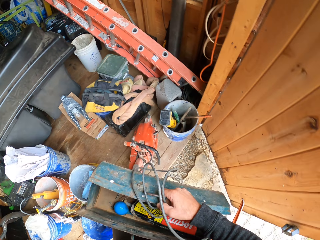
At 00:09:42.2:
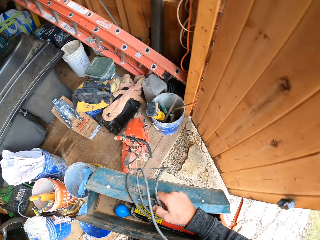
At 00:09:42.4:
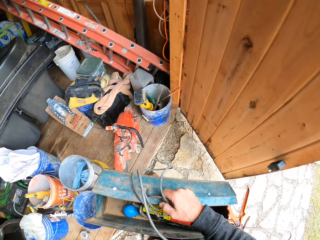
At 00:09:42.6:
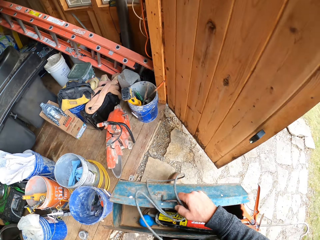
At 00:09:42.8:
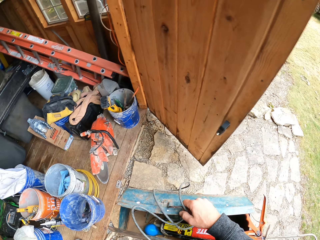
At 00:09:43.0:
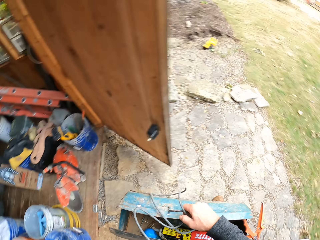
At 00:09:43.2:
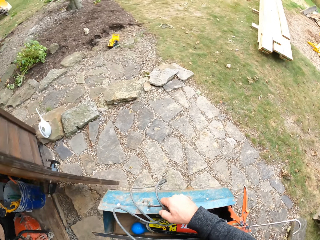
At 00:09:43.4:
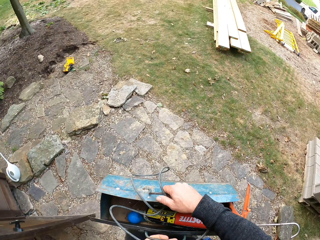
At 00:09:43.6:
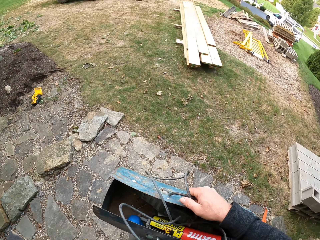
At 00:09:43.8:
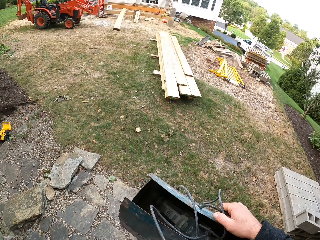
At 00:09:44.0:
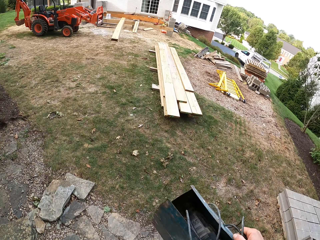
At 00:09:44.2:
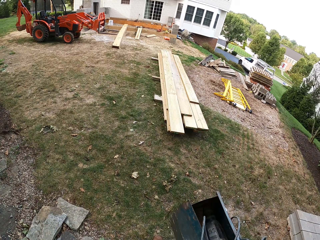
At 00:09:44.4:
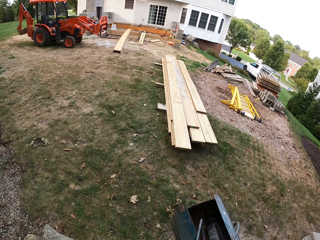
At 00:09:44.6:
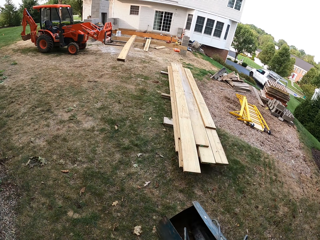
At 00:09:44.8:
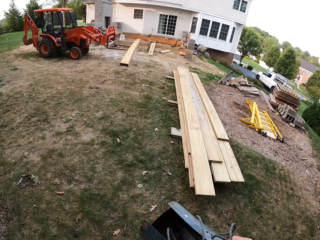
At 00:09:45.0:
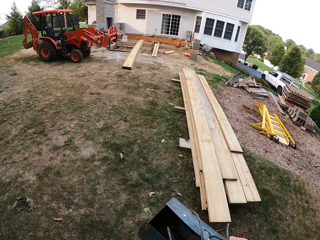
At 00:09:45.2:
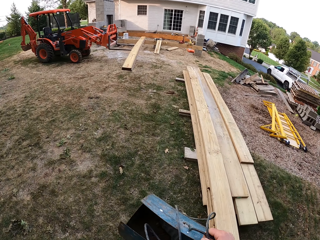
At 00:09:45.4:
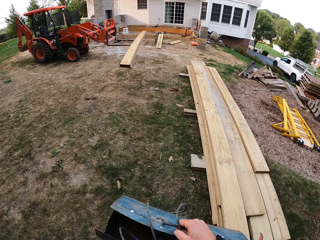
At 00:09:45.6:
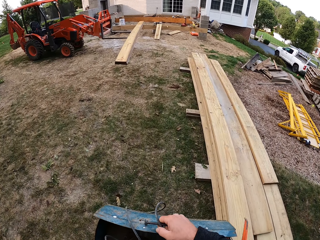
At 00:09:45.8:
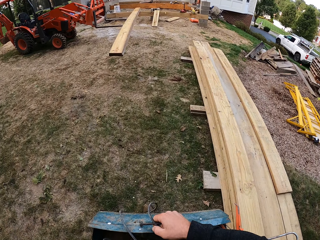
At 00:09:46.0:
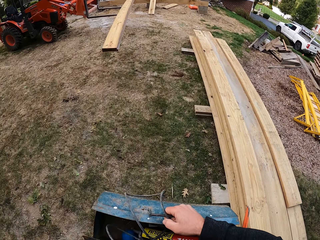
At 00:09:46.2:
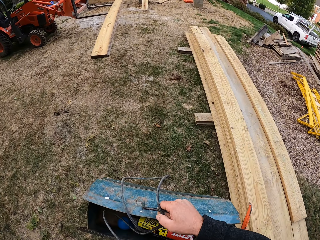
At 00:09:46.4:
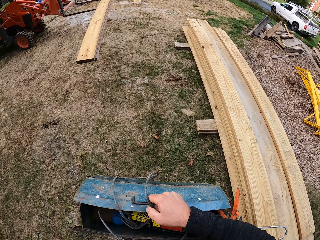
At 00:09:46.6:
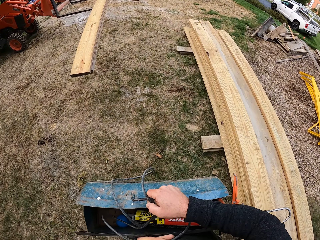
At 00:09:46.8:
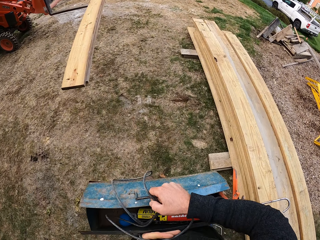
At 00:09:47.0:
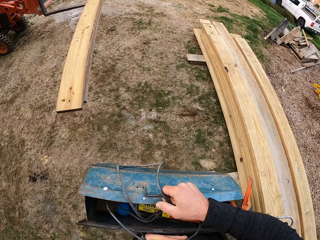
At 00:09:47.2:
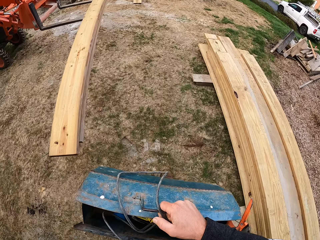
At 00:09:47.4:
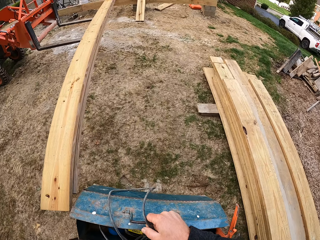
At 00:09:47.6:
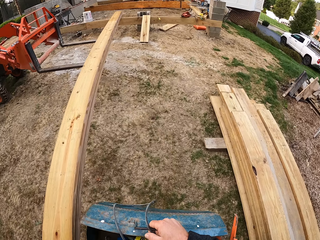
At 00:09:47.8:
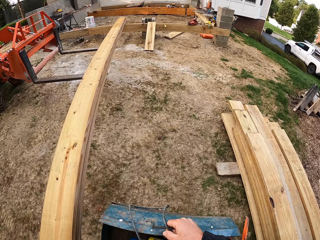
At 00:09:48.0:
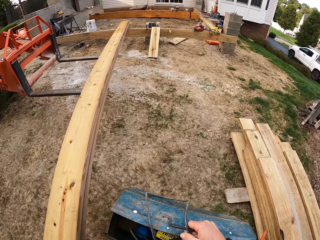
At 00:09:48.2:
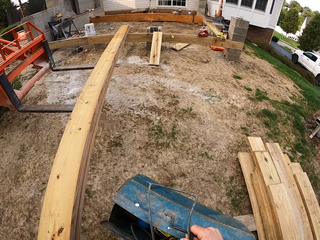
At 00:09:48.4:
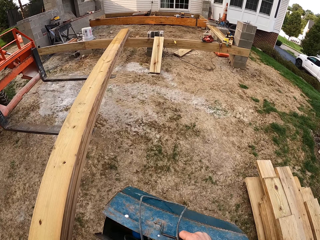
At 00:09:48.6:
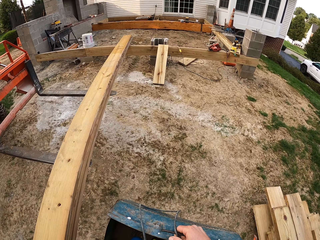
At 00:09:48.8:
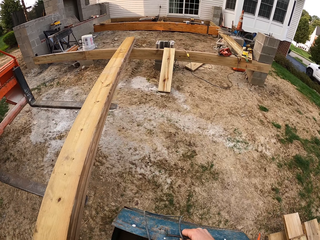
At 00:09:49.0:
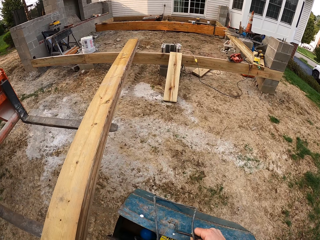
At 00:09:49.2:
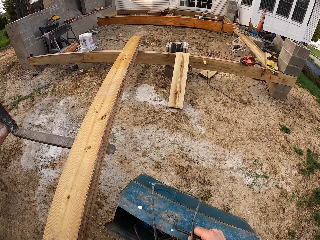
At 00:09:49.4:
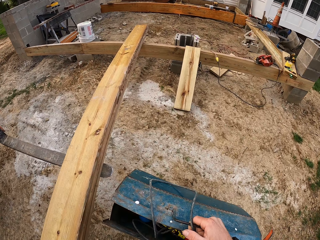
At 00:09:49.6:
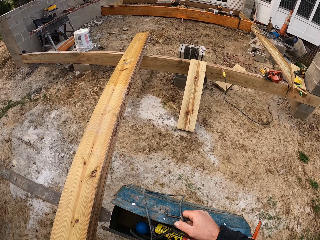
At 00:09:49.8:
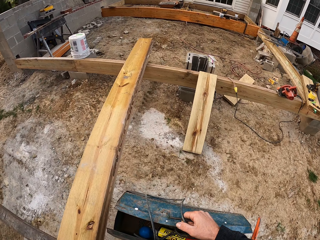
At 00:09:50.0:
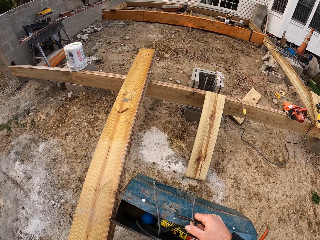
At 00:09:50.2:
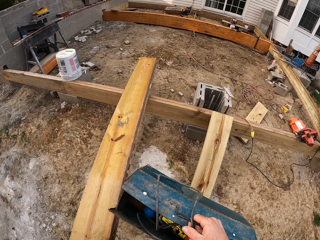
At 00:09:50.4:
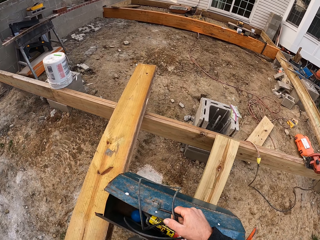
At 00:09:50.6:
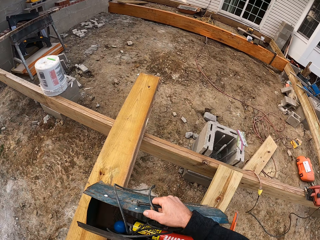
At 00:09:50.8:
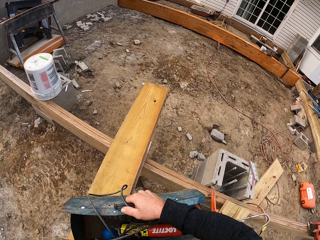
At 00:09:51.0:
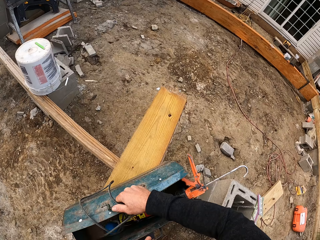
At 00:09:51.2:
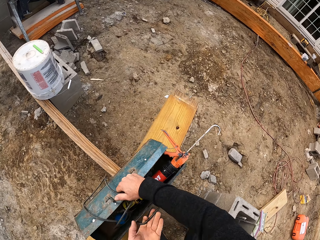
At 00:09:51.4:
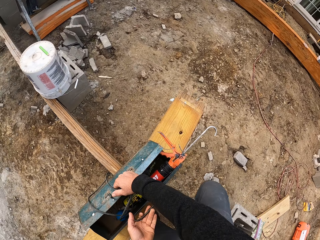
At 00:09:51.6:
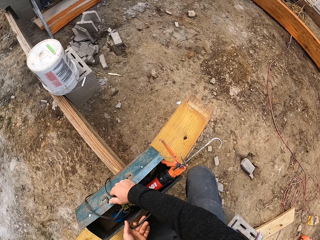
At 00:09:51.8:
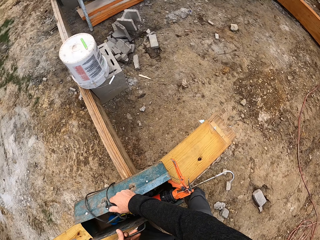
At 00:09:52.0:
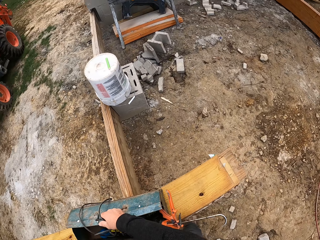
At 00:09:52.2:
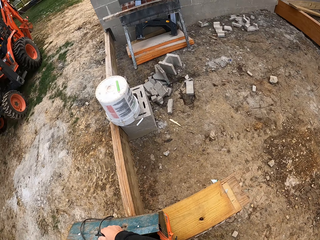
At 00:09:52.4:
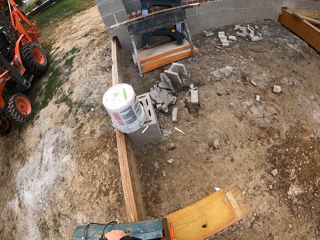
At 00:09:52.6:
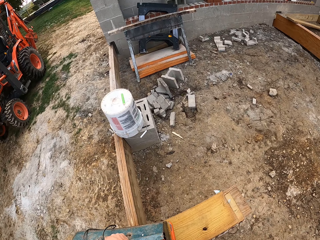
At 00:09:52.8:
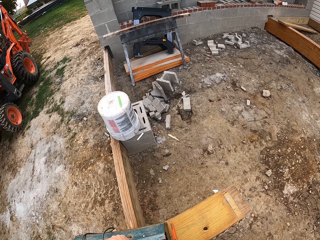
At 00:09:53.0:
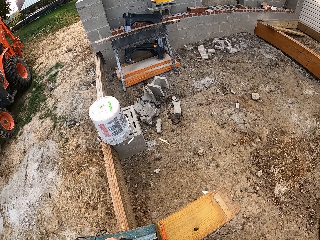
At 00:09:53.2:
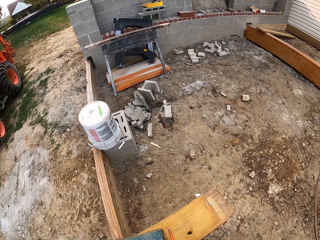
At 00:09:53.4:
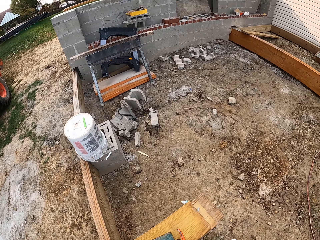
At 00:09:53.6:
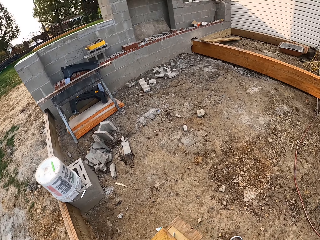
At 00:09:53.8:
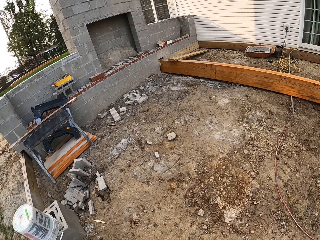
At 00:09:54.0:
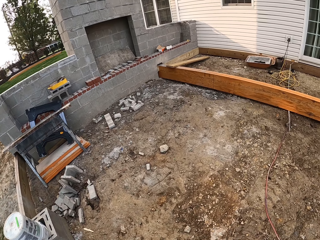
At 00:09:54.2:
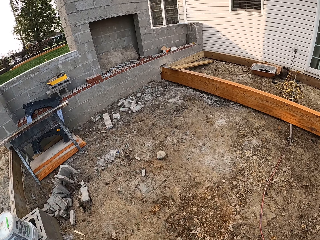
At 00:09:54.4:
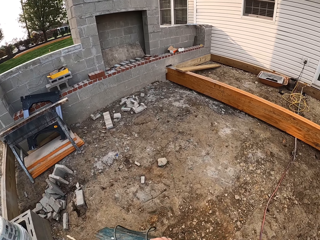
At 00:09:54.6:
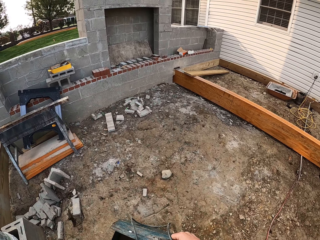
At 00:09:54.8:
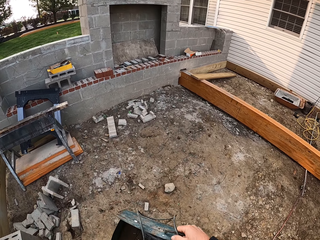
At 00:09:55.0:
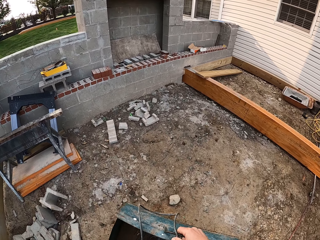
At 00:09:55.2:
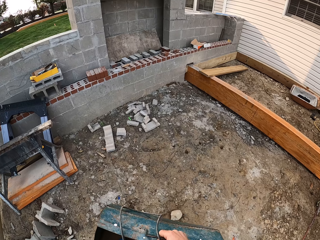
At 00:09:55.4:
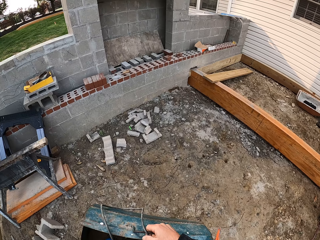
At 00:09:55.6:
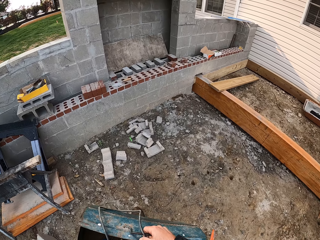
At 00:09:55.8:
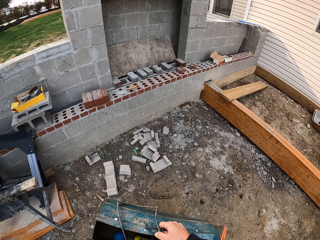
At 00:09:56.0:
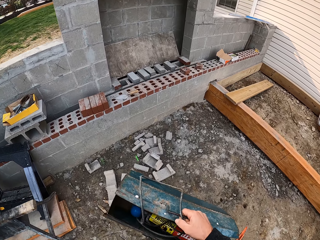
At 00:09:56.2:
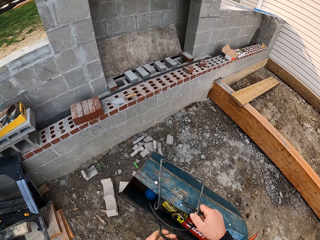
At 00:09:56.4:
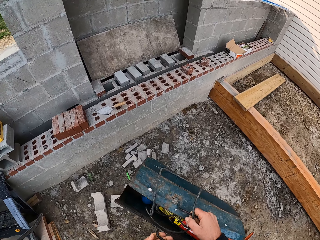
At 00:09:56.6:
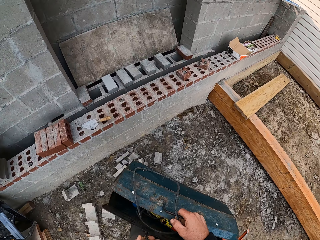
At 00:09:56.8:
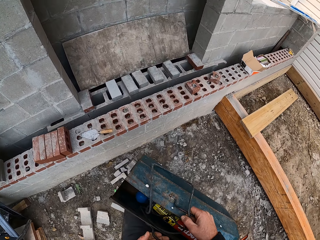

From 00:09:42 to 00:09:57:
The camera wearer moves back to the working station. They place the toolbox on a wood. They lift the toolbox and move around the working station.

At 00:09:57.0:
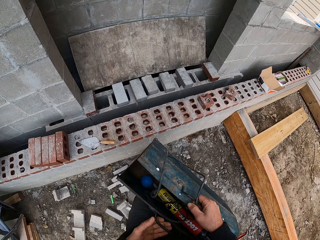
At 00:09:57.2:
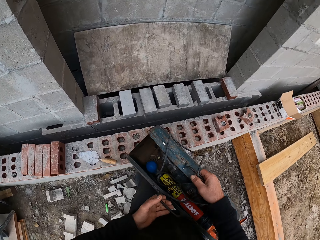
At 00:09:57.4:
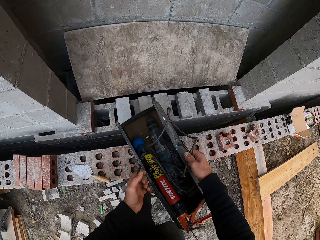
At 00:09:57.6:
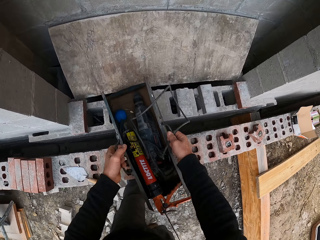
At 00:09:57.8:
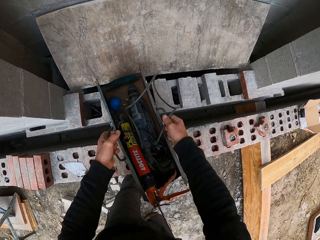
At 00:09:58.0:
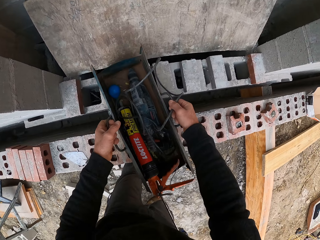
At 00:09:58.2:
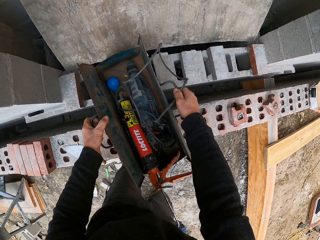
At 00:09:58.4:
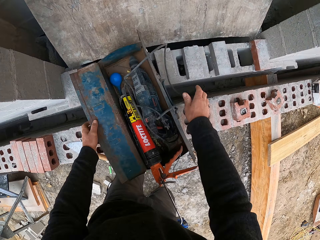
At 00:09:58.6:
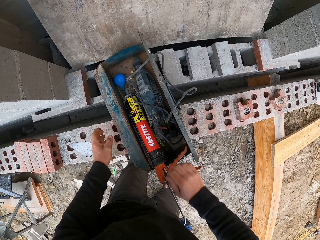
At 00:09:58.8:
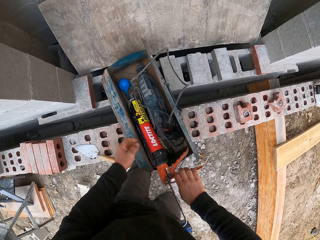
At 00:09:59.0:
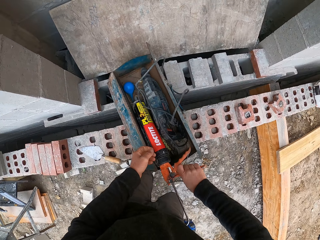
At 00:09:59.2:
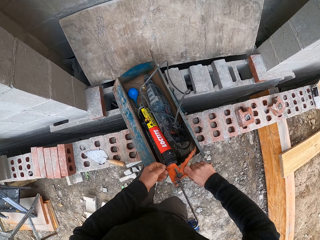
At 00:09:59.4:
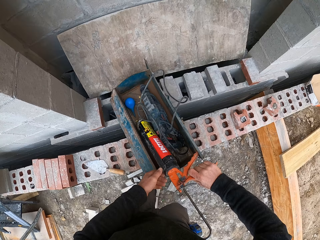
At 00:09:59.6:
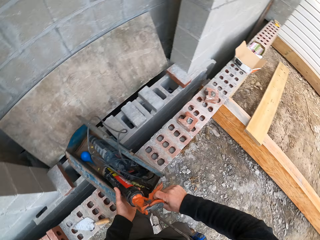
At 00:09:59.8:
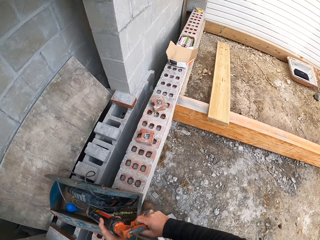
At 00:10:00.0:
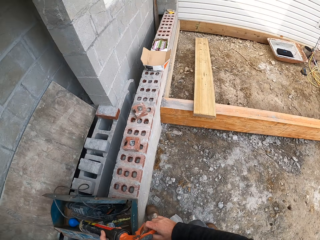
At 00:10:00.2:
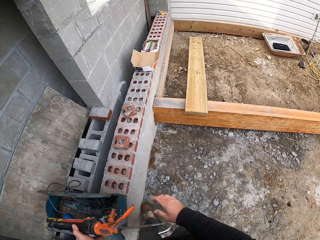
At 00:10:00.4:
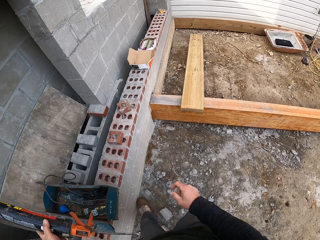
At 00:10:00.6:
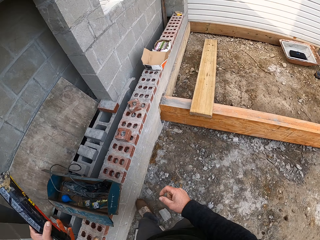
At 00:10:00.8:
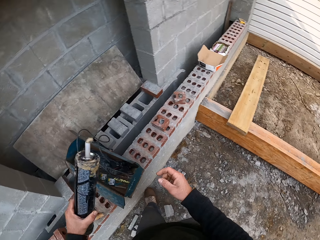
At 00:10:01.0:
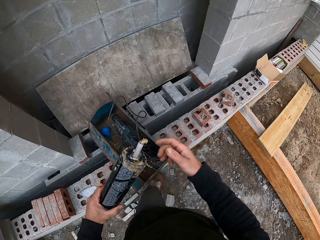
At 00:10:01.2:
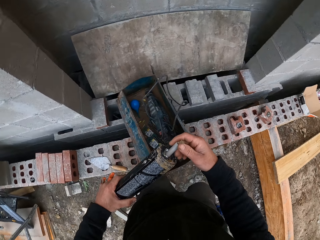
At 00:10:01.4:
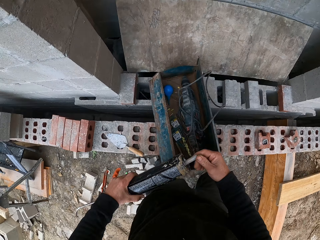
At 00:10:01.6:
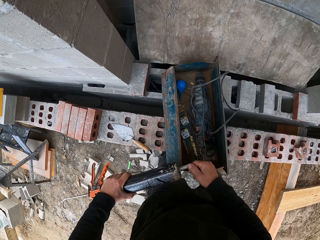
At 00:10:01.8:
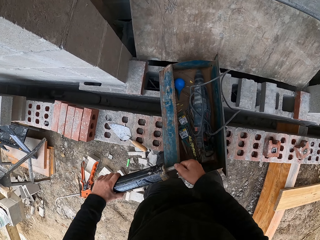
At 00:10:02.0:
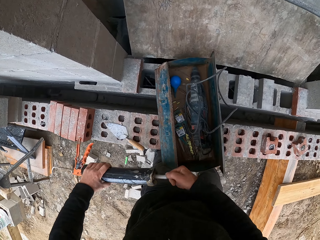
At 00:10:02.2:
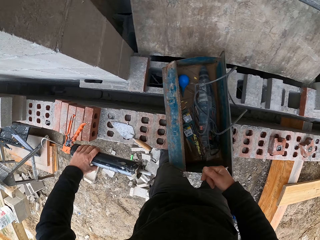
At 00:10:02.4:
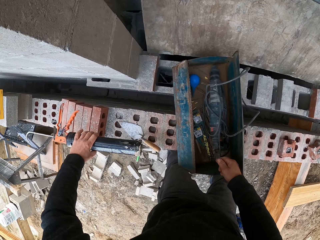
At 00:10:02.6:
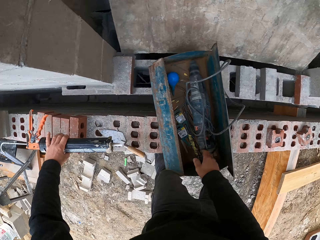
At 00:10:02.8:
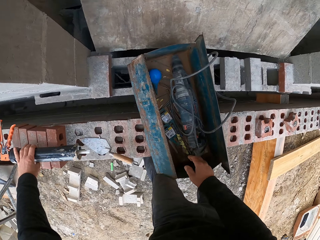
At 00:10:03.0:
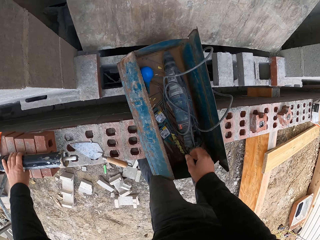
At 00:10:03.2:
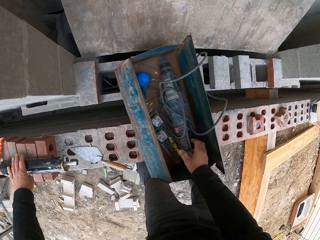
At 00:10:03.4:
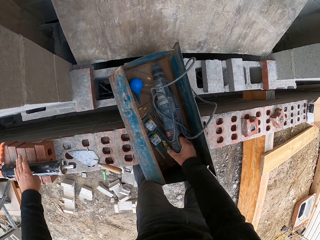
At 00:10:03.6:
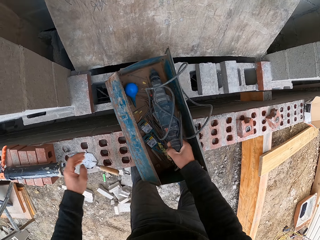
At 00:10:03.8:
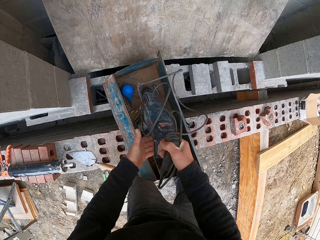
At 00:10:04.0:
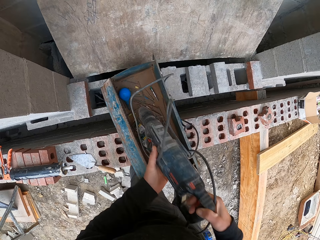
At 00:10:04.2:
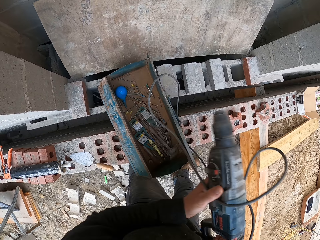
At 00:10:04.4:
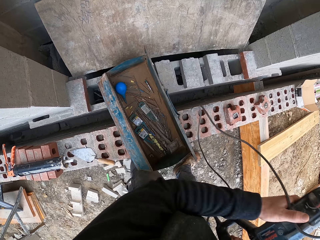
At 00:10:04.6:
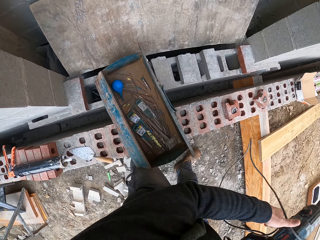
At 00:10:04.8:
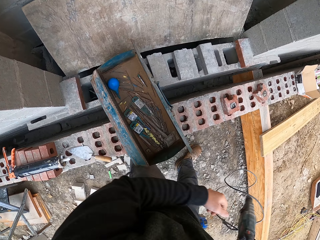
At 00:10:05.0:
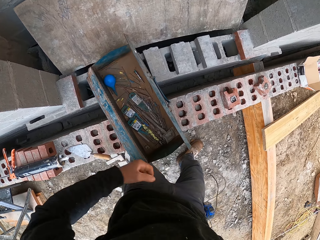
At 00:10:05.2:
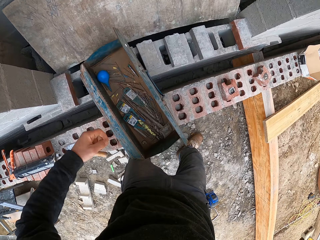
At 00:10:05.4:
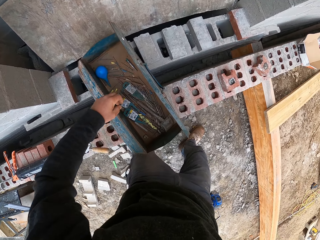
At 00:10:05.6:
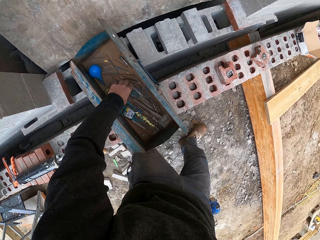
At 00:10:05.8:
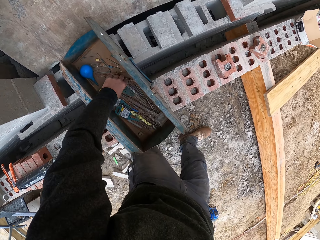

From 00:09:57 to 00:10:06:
The camera wearer places the toolbox on bricks. They remove an adhesive from the box. They adjust the sealant gun nozzle. They remove the adhesive from the tube. They place the sealant gun on the bricks. They pick up a hand drill or driller from the toolbox.
